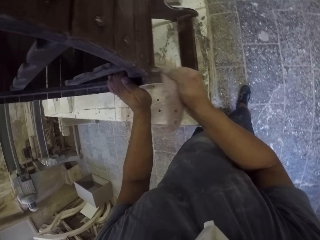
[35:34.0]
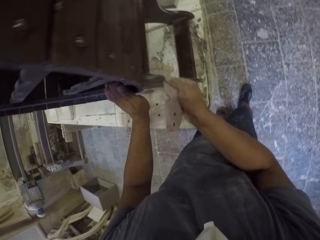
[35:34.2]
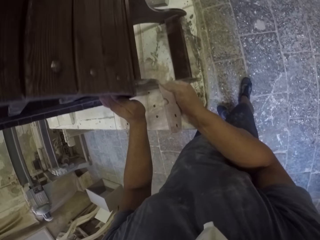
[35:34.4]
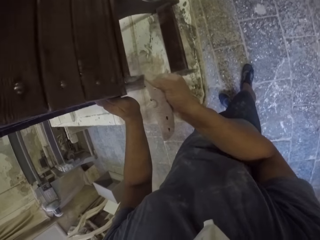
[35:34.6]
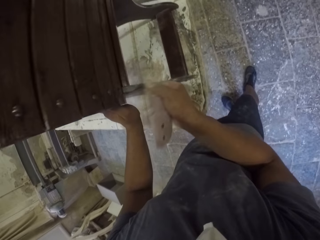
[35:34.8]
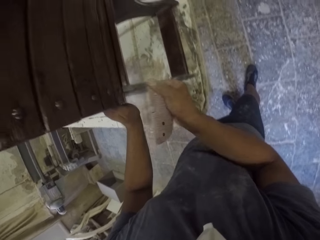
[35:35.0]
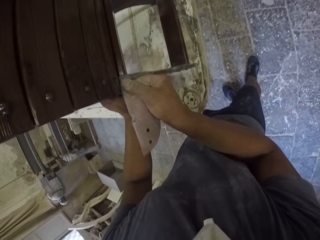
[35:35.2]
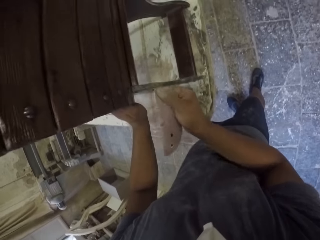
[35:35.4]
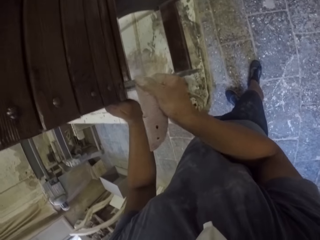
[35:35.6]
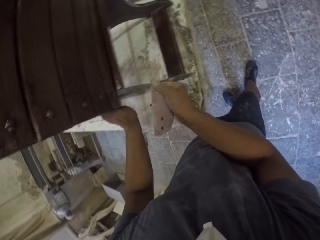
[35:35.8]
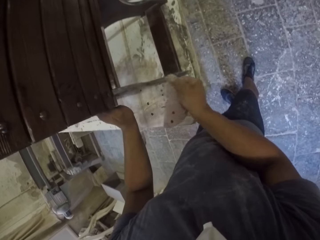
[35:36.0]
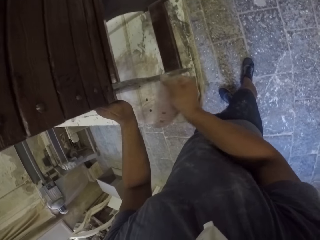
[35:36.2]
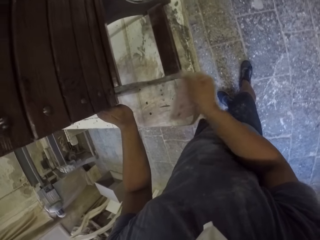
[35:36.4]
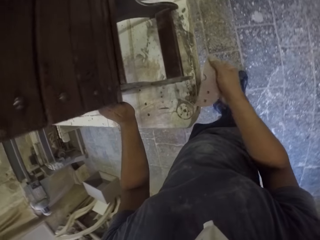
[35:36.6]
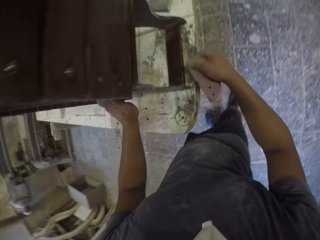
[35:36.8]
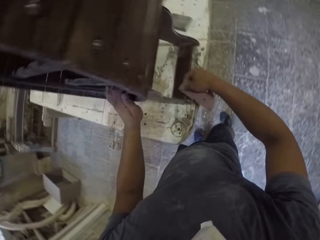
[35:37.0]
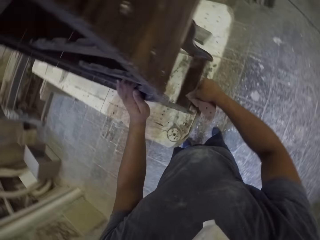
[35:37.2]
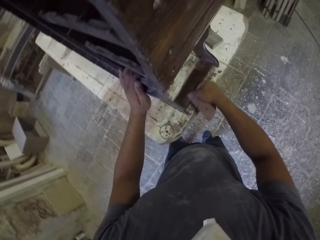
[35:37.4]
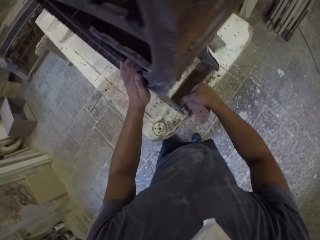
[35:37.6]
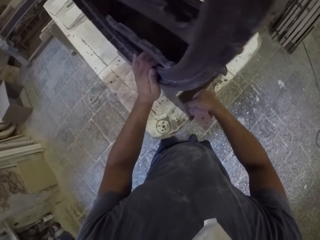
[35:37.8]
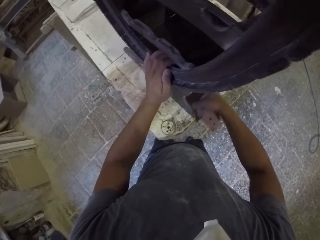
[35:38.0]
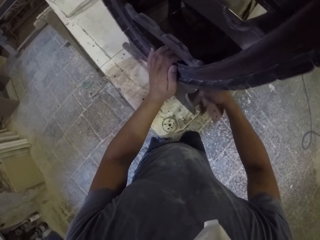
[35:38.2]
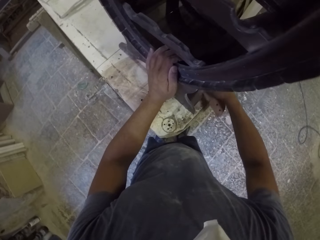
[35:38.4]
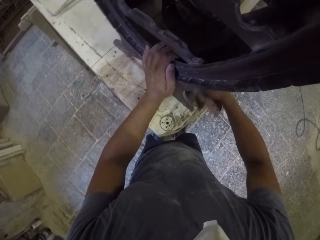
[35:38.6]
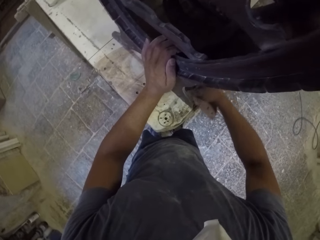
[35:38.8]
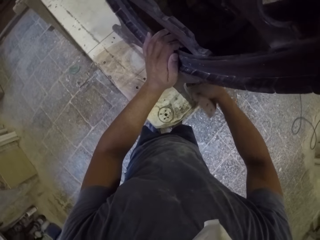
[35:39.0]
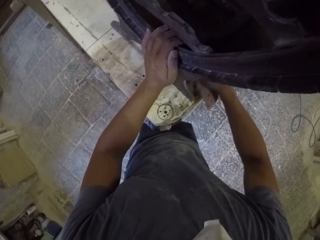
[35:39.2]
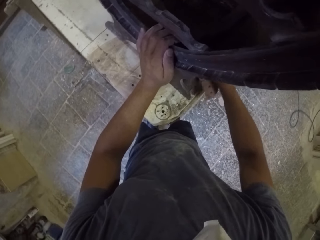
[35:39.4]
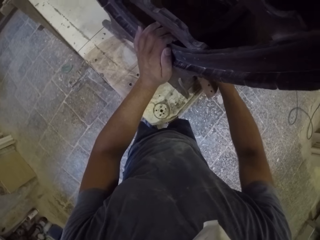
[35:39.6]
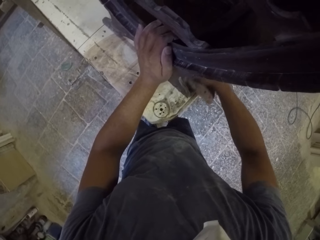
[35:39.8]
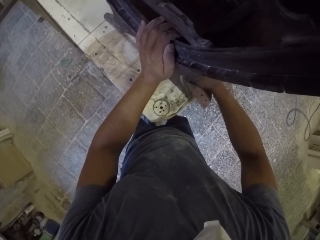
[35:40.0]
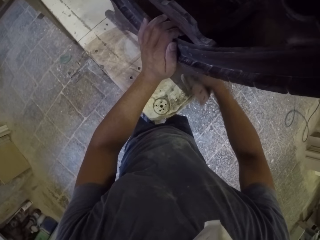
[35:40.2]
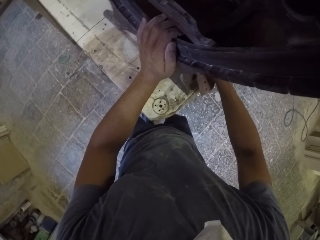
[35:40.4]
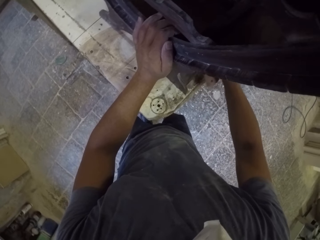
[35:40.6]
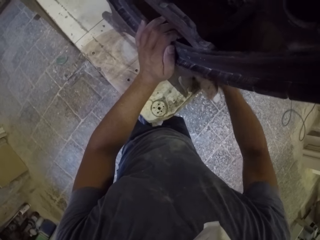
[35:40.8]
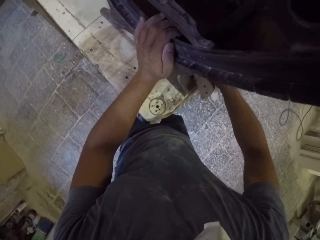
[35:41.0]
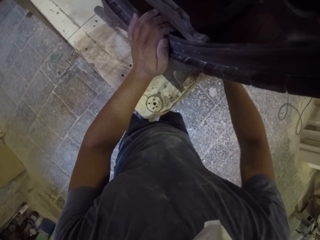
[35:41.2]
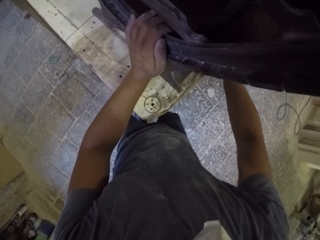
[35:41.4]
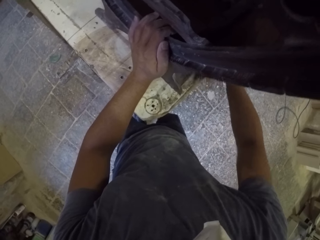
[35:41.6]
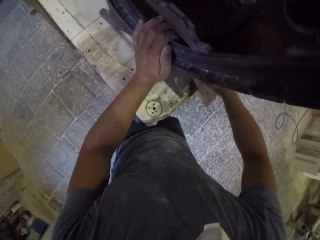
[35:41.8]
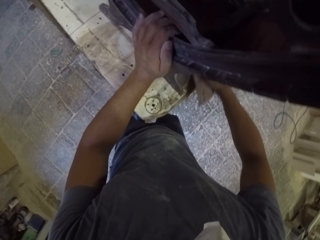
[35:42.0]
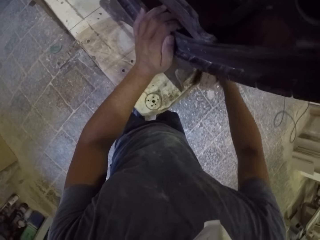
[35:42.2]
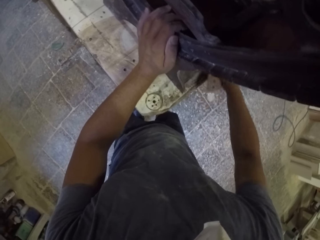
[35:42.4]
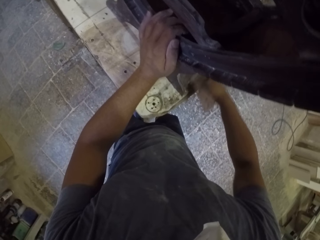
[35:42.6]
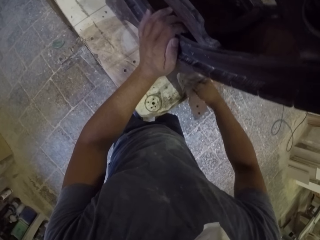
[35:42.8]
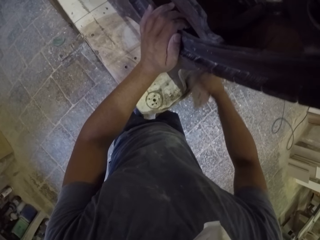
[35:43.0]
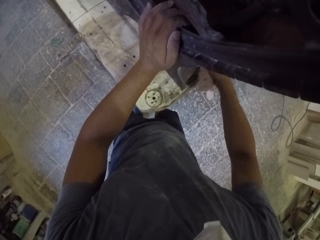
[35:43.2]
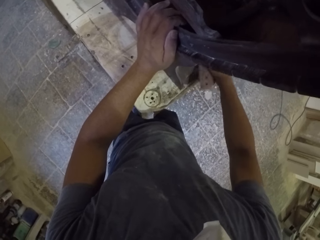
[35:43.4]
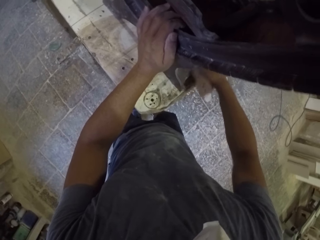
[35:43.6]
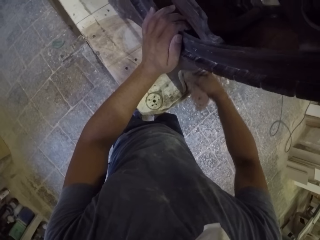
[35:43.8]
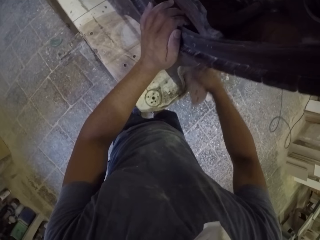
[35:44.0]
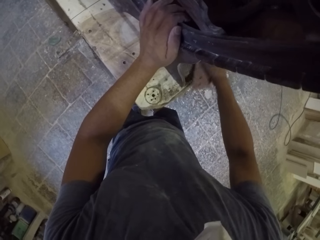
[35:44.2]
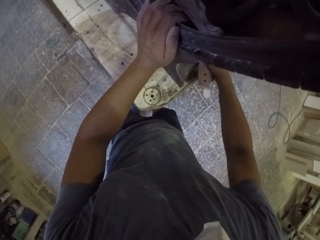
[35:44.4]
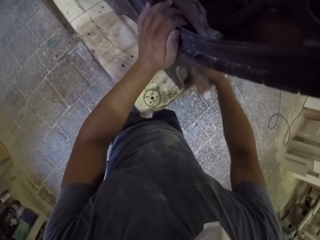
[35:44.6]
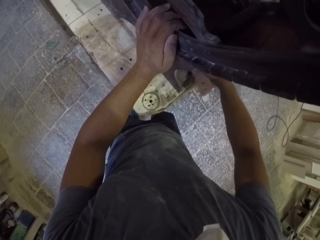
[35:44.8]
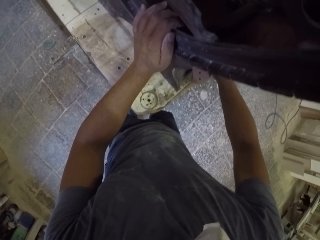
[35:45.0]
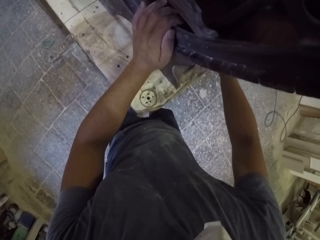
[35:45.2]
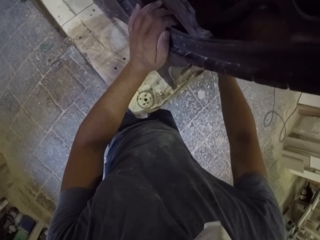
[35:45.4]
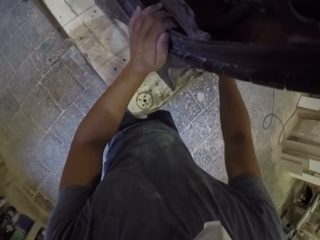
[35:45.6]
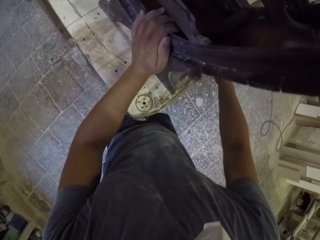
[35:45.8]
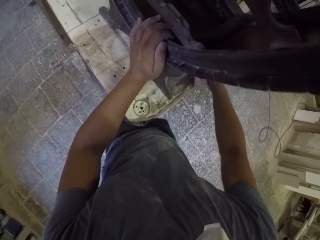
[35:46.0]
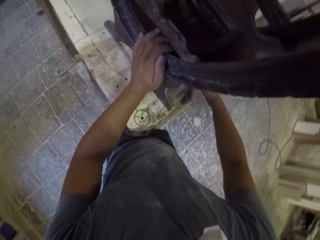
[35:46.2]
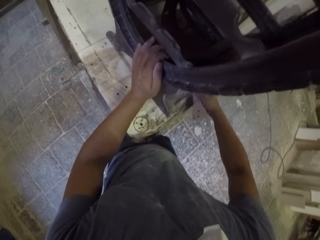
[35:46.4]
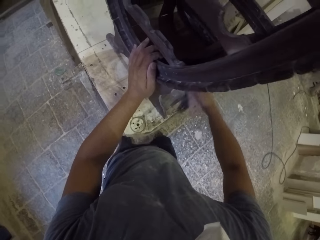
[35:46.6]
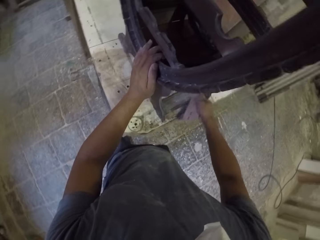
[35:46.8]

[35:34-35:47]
The camera wearer smoothens the wooden stand with the sandpaper. They hold the wooden stand with the left hand. They smoothen the wooden stand with the sandpaper.

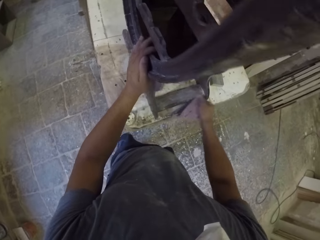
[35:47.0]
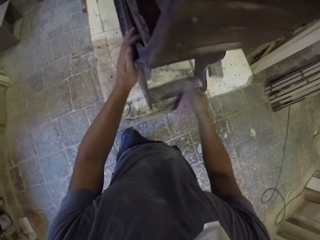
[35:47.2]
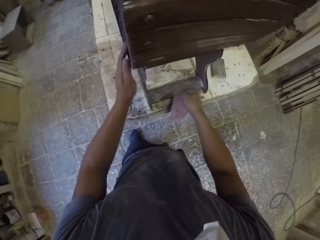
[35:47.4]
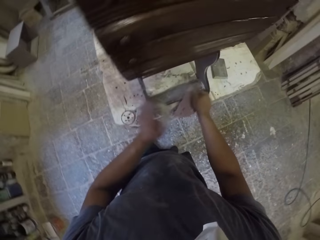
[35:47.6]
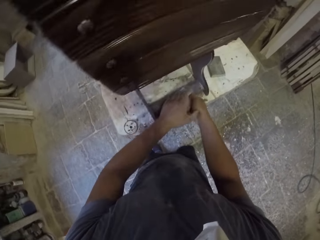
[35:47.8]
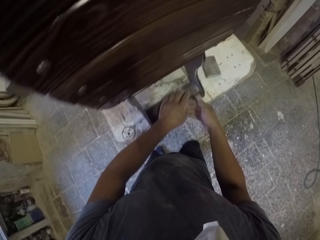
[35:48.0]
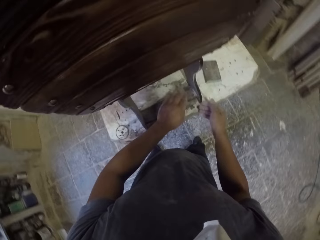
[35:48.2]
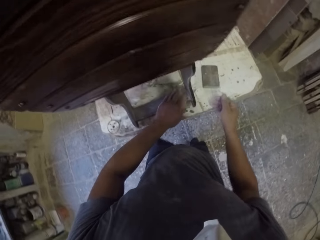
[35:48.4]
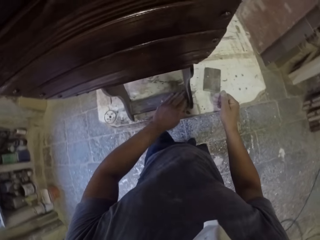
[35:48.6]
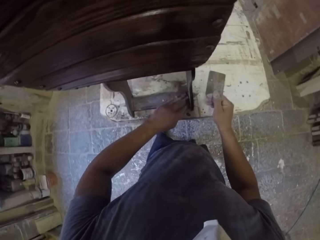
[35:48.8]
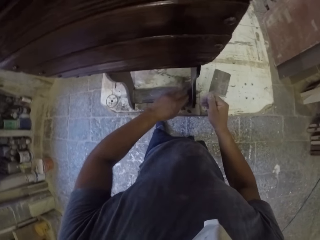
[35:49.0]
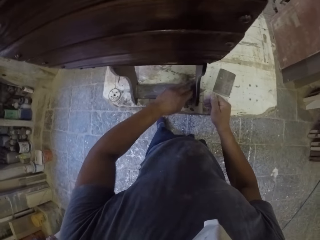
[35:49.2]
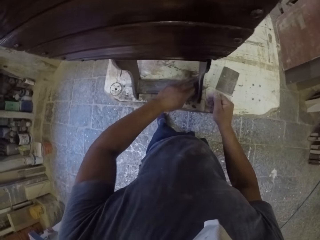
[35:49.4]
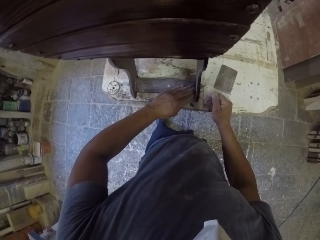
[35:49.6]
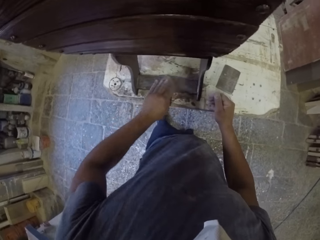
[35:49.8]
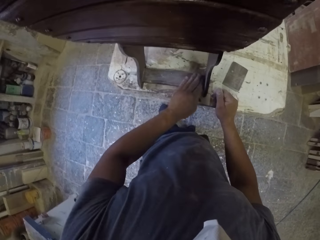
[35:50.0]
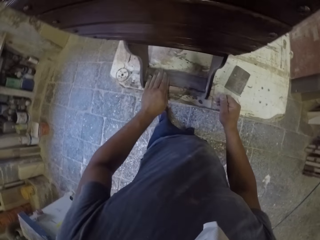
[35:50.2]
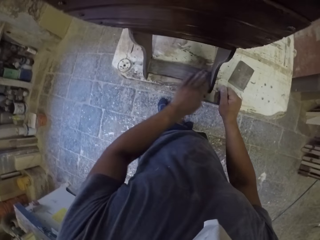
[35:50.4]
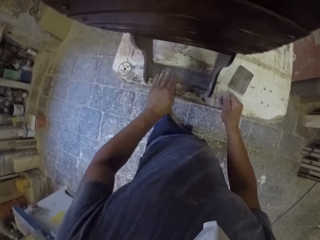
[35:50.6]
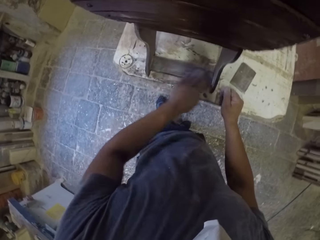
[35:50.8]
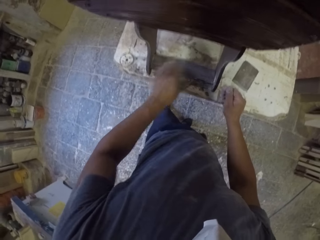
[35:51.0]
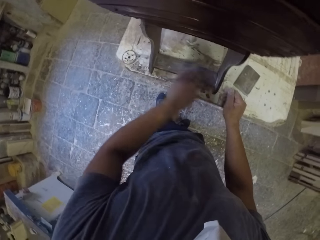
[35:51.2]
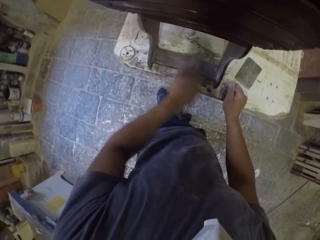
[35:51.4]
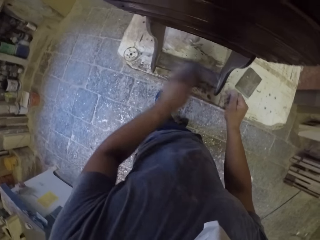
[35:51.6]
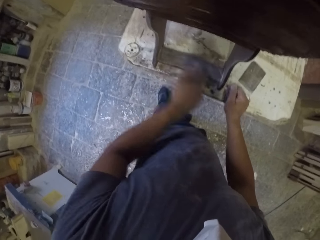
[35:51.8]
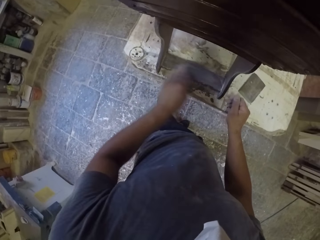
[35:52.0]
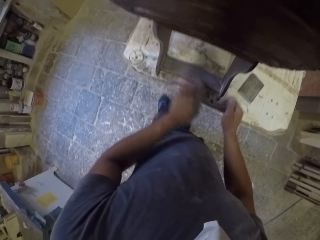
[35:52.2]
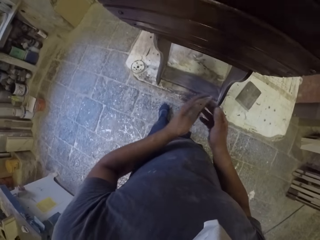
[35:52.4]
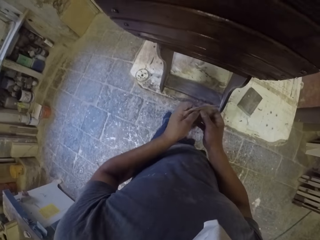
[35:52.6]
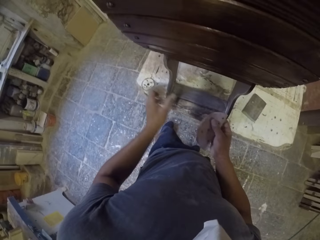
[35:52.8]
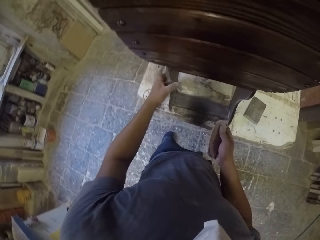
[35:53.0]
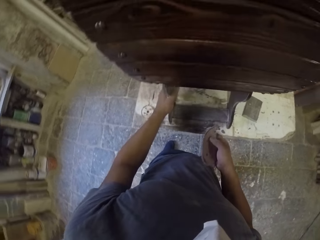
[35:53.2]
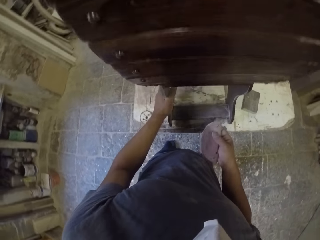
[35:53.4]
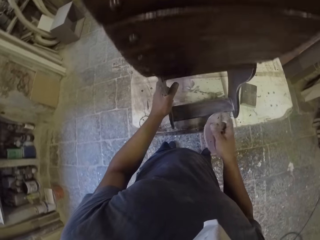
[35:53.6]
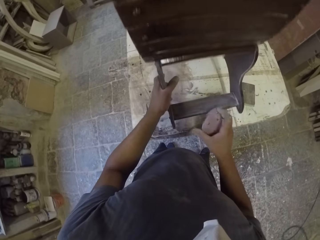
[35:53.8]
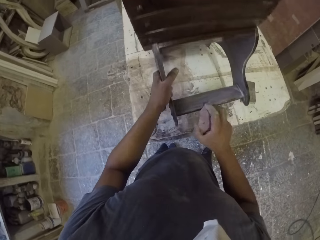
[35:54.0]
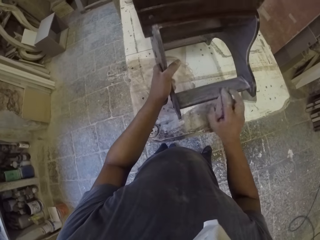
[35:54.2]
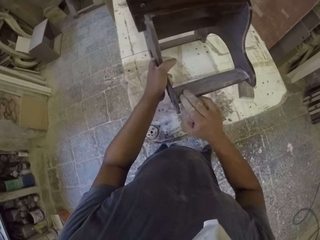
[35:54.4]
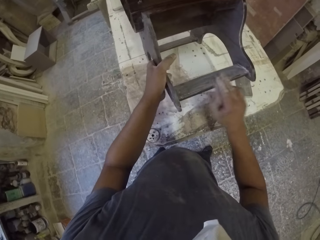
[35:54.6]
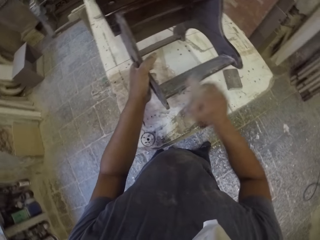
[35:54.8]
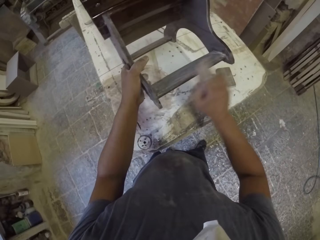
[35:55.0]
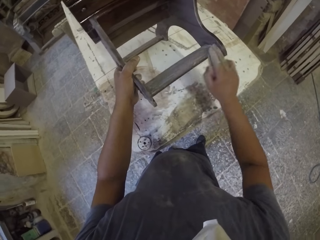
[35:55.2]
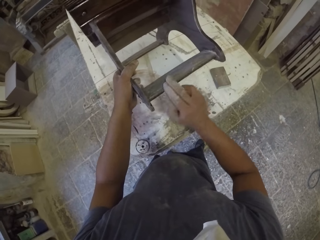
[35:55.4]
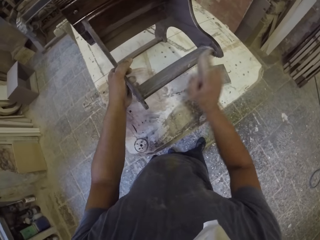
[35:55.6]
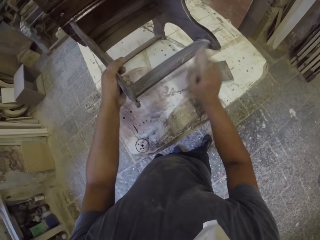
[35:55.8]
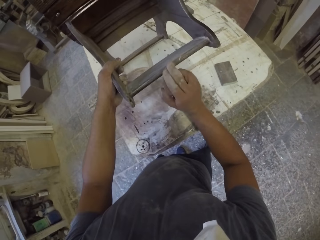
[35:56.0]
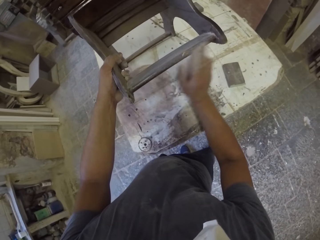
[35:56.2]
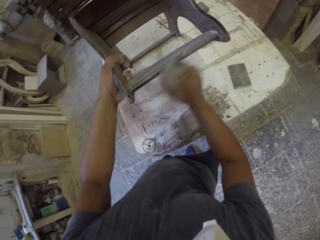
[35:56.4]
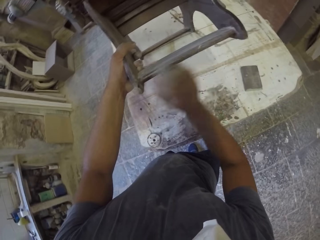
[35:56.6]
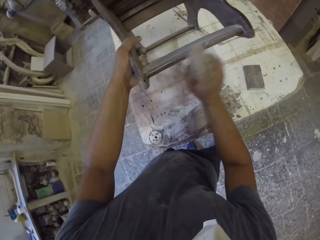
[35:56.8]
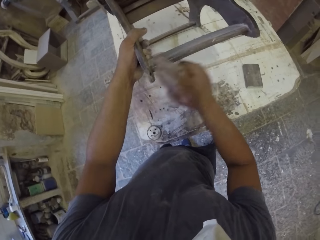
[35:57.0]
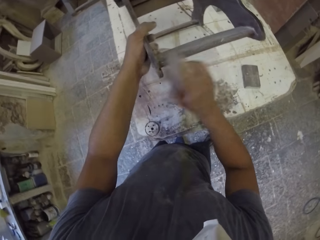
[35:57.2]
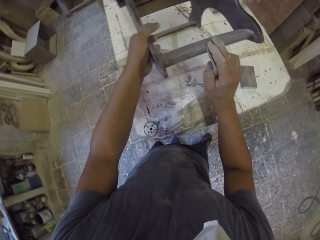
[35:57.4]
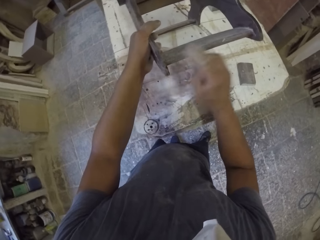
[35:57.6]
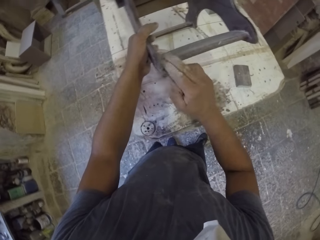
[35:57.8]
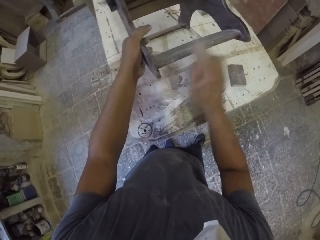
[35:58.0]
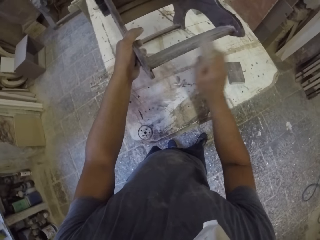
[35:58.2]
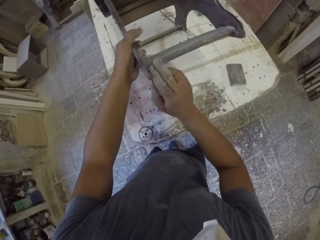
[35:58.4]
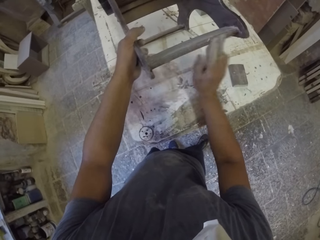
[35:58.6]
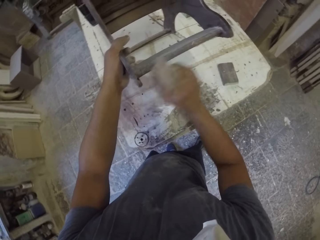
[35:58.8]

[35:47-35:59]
The camera wearer holds the sandpaper. They scrub the furniture with the sandpaper. They lift a wooden stand with the left hand and smoothen the wooden stand with the sandpaper.
